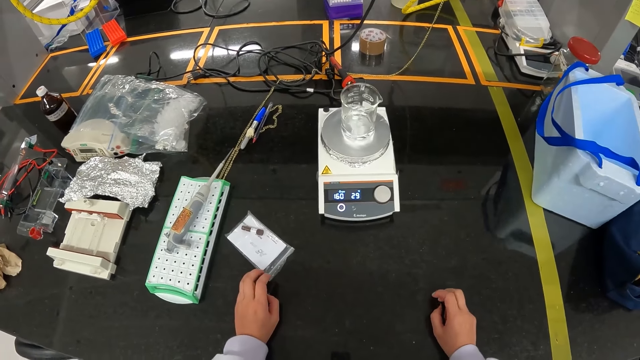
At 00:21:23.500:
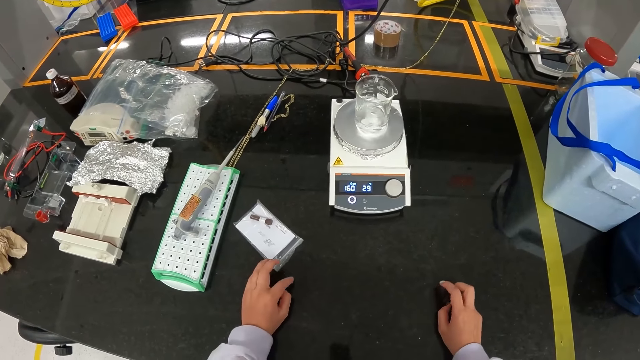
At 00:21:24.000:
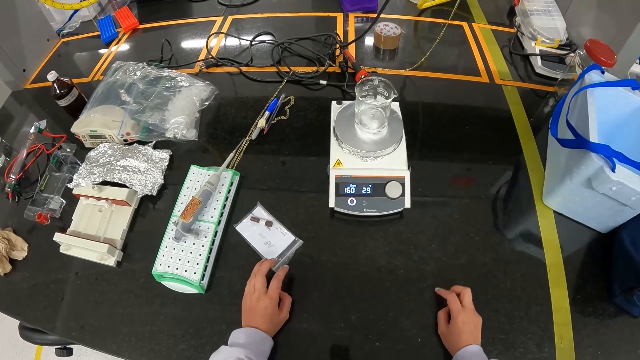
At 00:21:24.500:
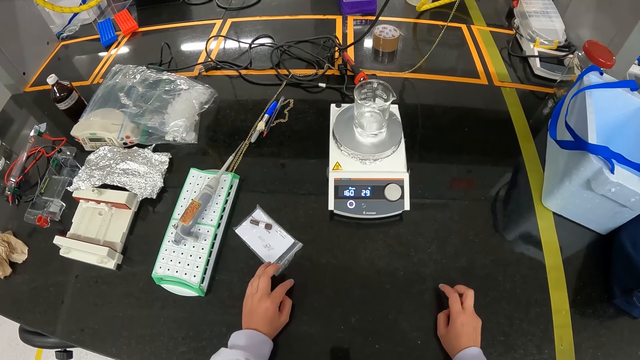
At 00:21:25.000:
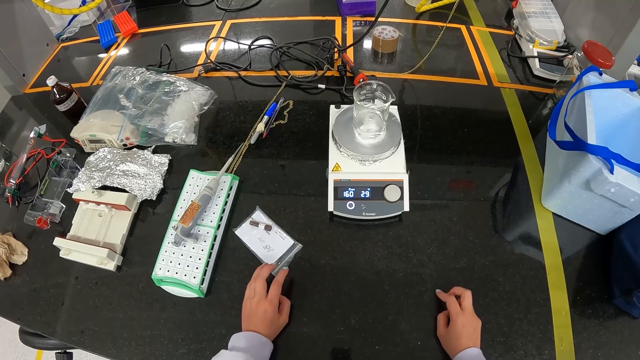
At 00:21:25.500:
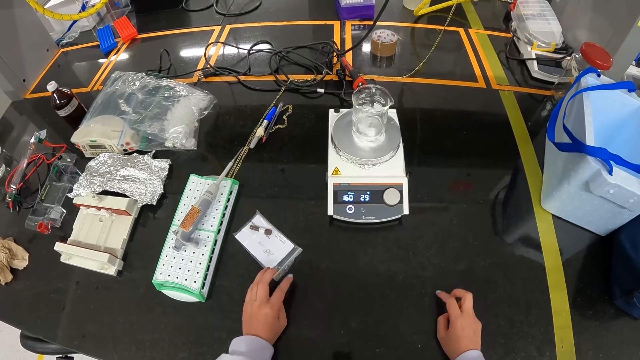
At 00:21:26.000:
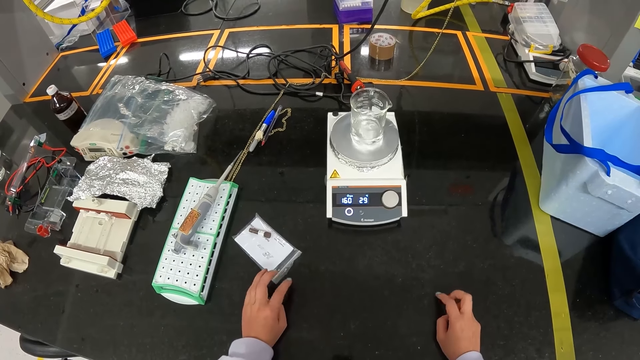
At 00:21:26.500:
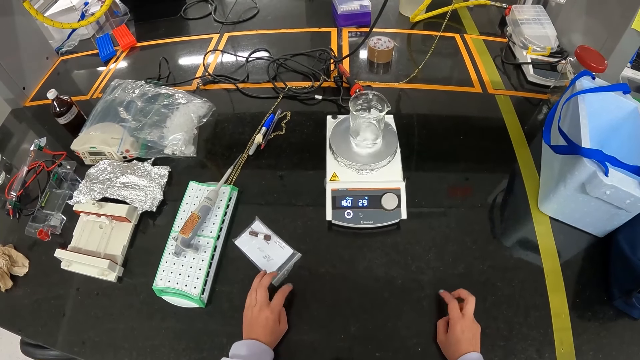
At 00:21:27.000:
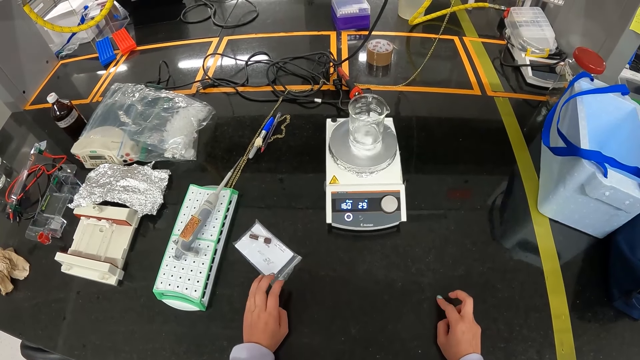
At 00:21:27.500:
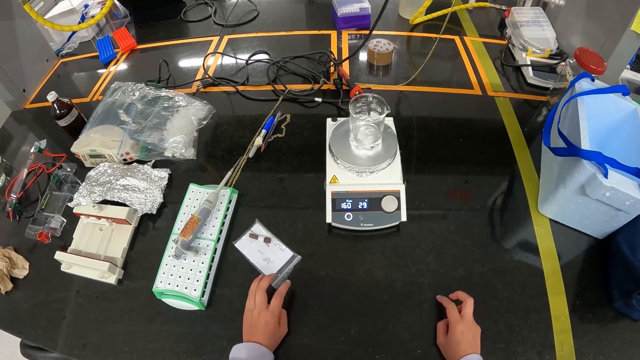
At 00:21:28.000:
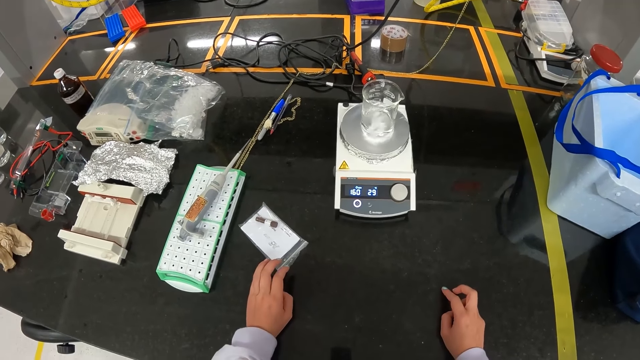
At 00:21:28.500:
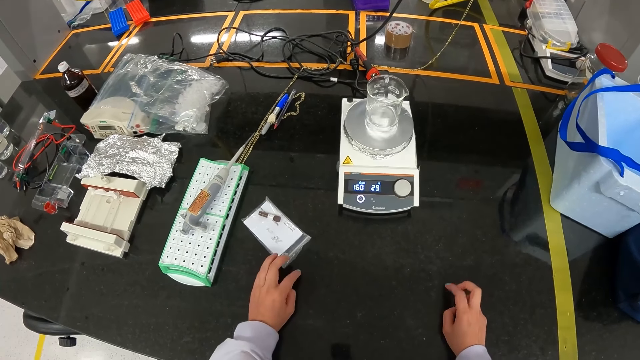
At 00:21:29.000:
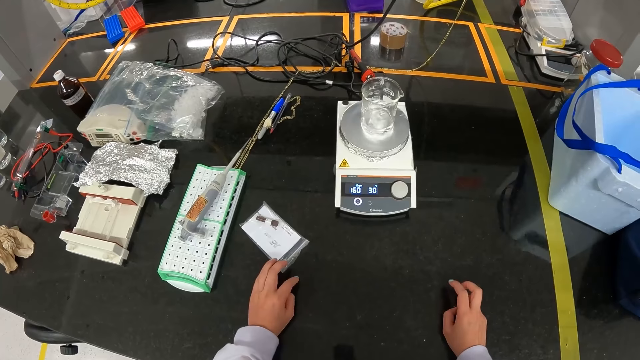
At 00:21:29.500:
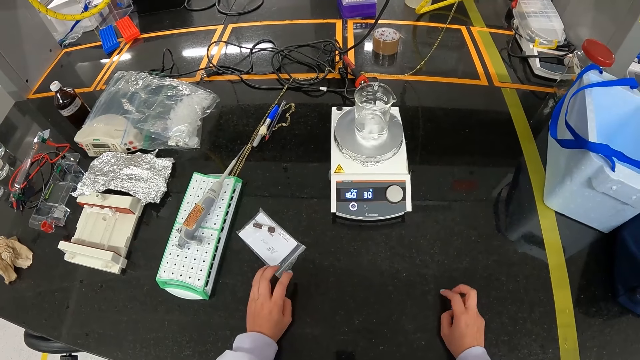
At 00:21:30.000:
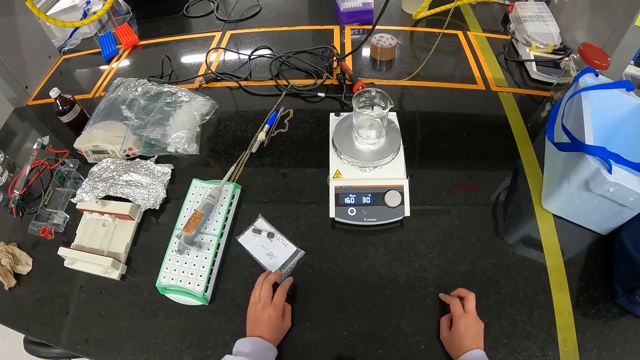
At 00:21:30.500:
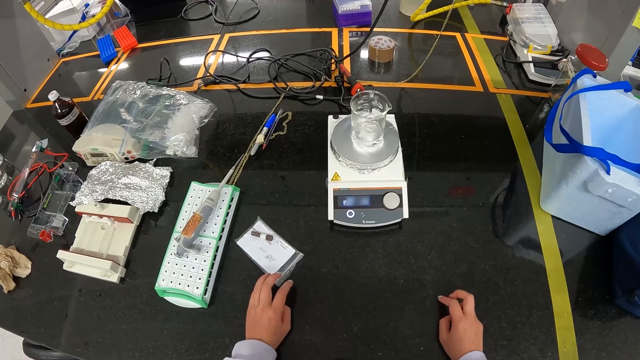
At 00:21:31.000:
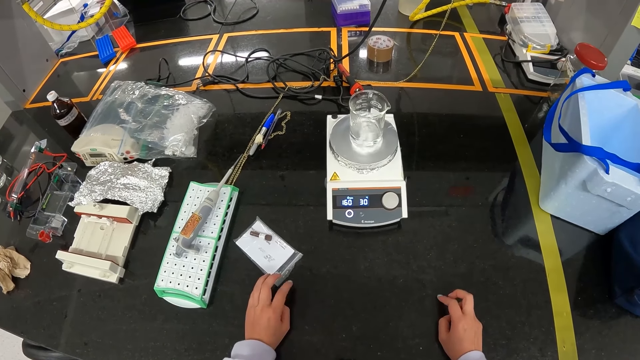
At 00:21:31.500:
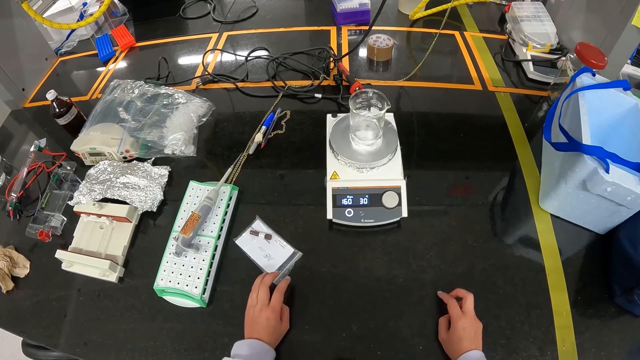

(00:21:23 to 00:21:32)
The camera wearer knocks his hands on the table.

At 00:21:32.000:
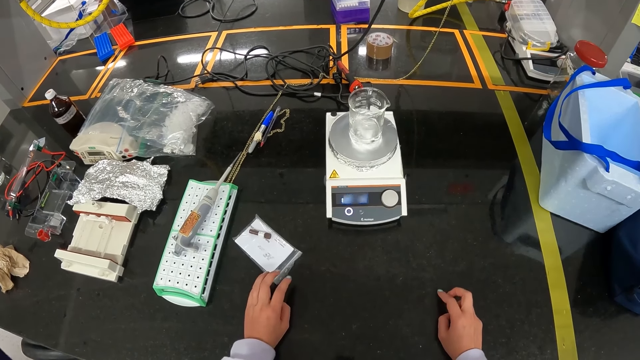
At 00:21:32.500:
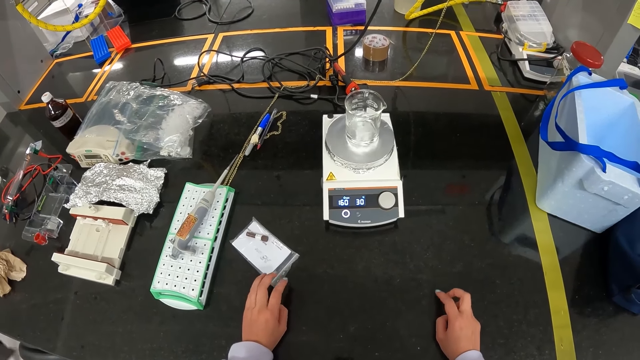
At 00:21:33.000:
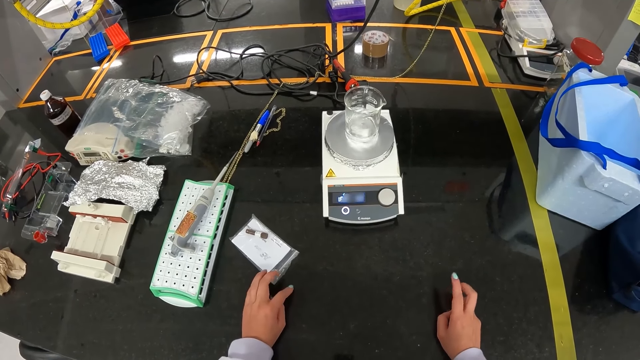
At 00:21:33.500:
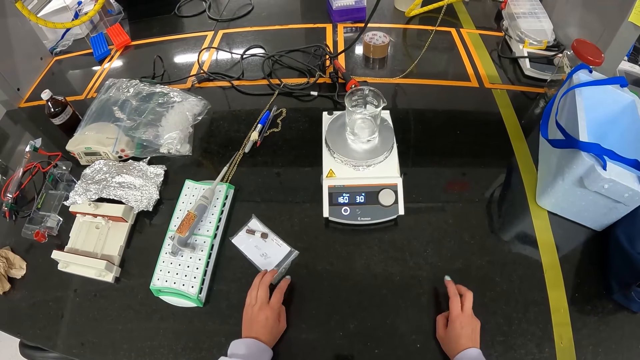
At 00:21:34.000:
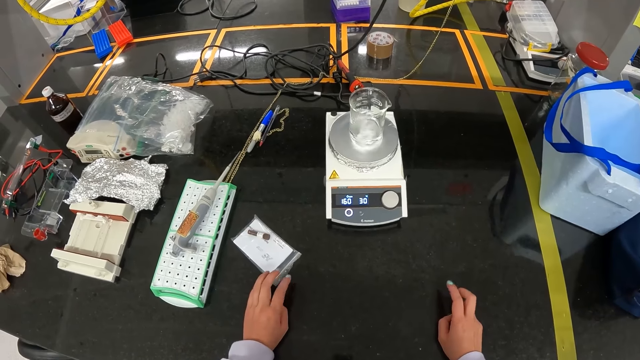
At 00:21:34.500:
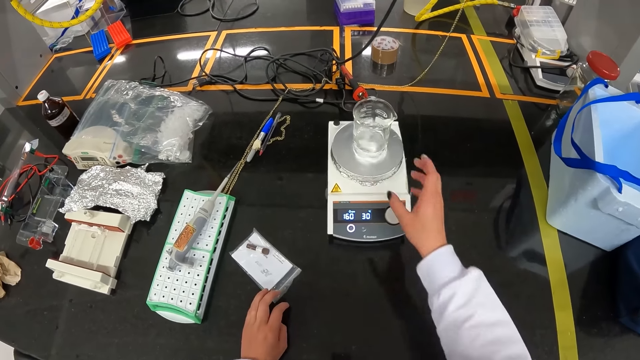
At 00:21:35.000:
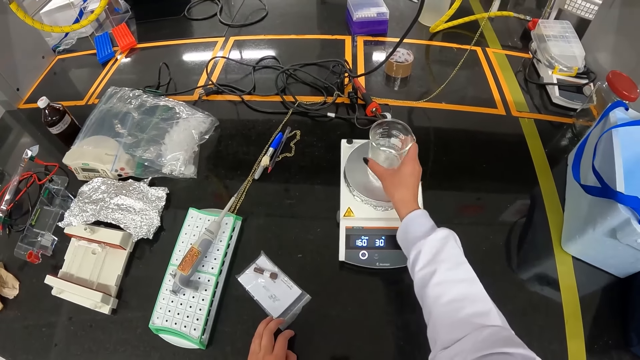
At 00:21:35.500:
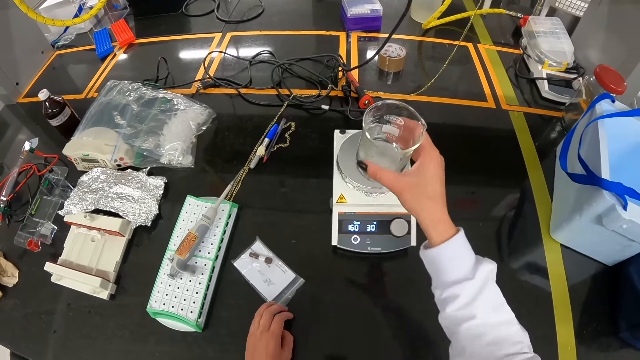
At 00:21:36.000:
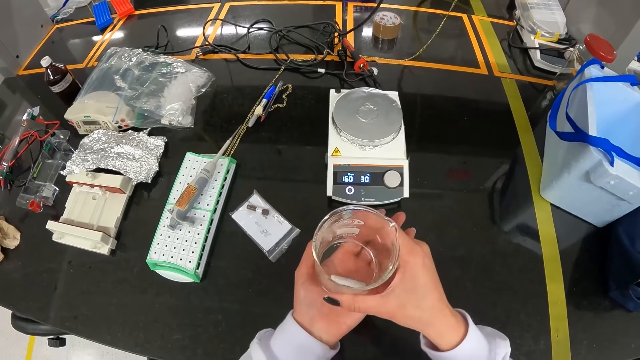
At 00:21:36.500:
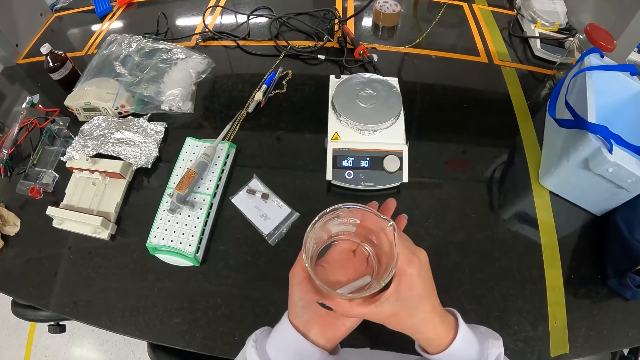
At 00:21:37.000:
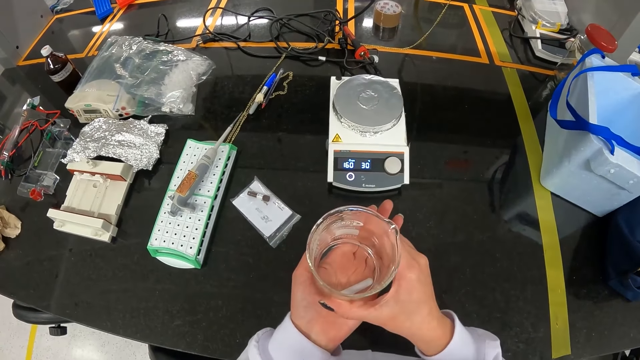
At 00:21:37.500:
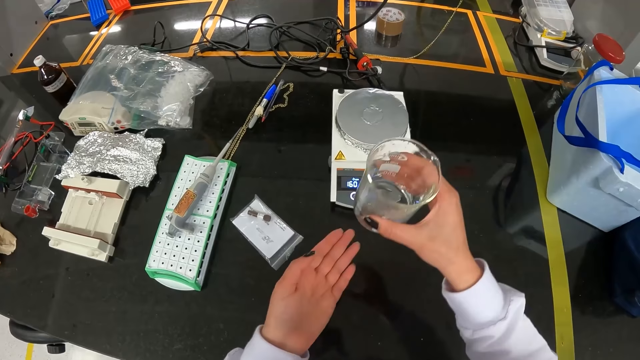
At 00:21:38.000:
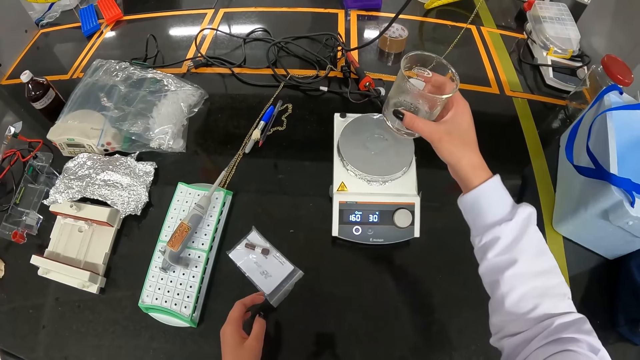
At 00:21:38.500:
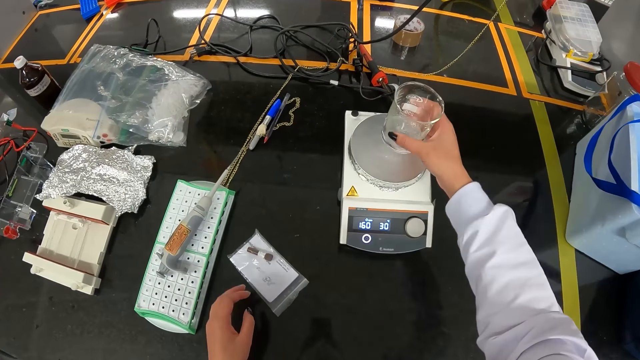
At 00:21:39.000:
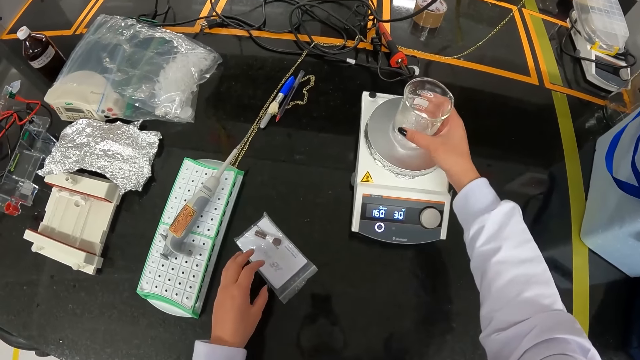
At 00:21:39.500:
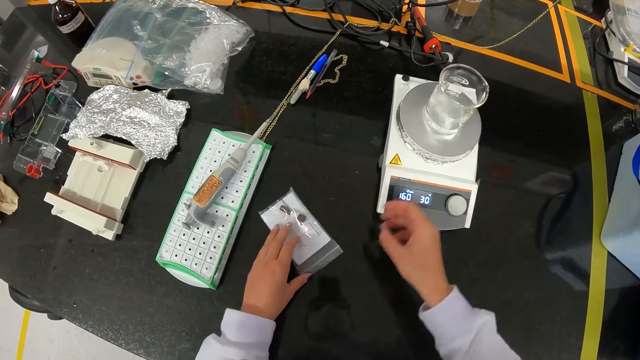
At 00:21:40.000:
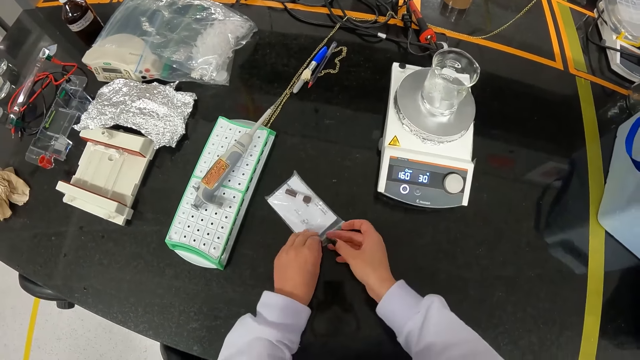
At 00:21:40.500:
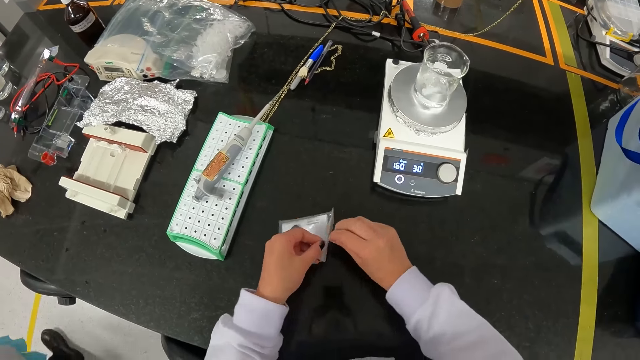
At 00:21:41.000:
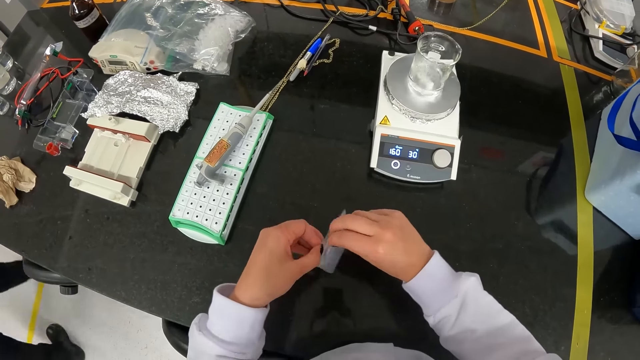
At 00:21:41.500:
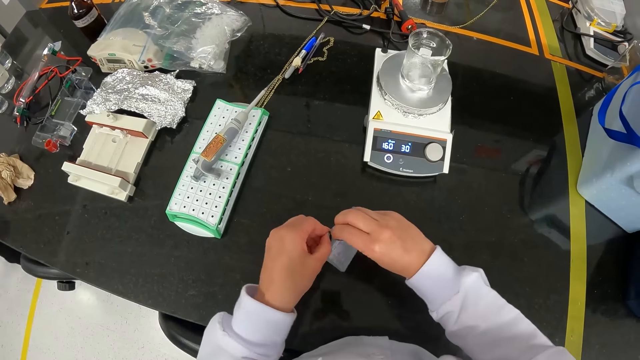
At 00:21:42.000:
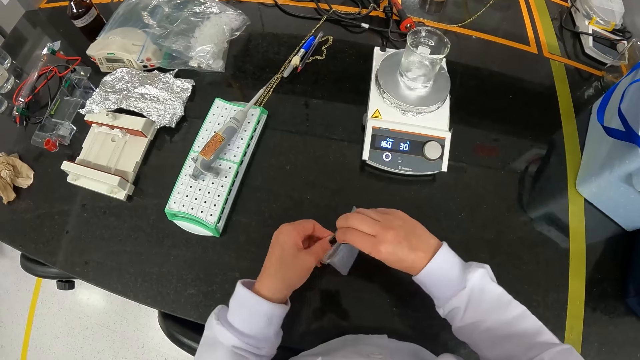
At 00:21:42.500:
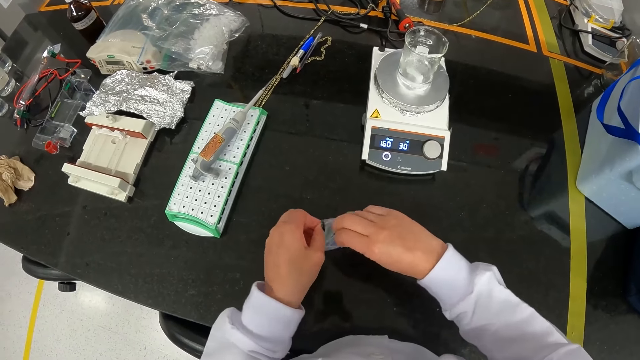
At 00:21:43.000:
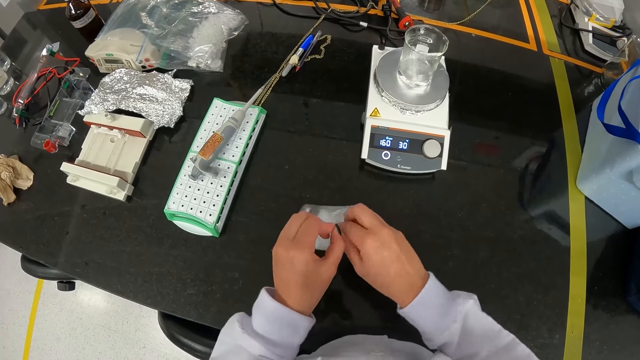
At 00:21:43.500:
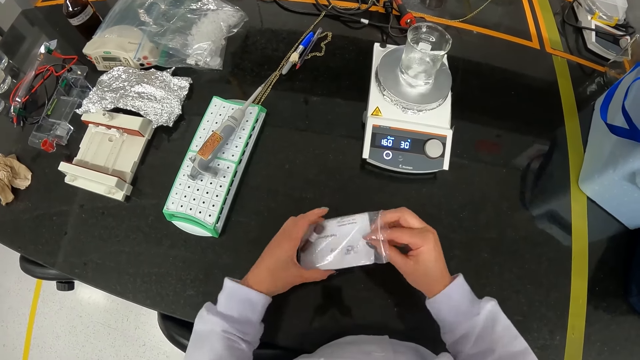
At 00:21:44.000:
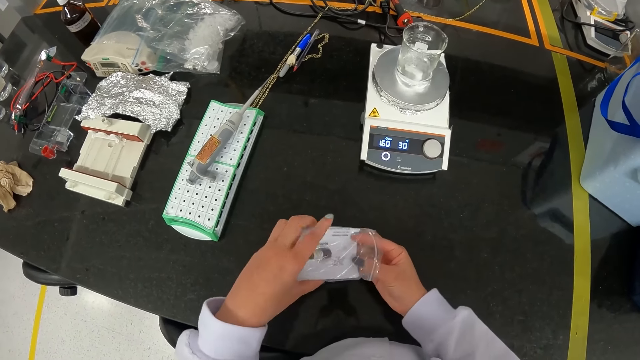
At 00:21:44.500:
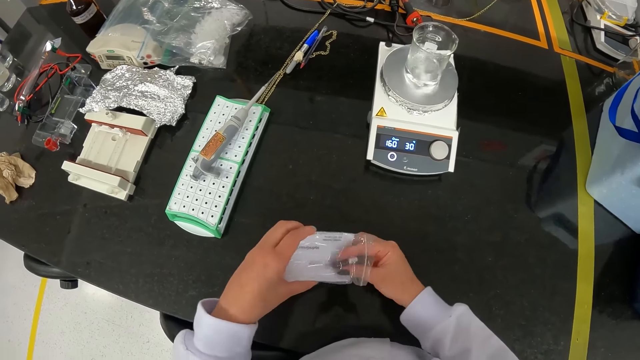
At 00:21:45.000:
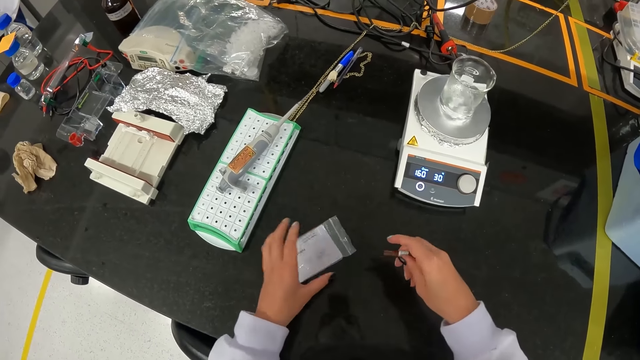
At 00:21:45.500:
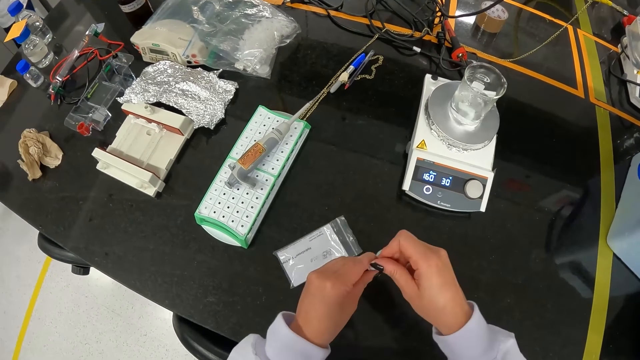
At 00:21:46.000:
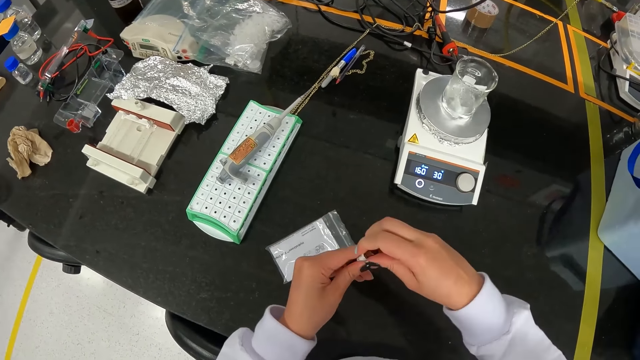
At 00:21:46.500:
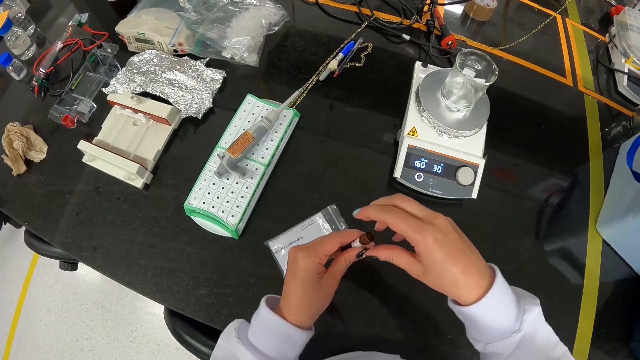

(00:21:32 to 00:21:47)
The camera wearer picks up the beaker on the hotplate with their right hand. They place the beaker on their left palm with their right hand. They test the water from the beaker with their hand. They place the beaker on the hotplate with their right hand. They open the pack of glass vials on the table with both hands. They remove the glass vial in the pack in their left hand with their right hand. They place the pack of the glass vials on the table with their left hand and open the lid of the glass vial in their left hand with their right hand.
